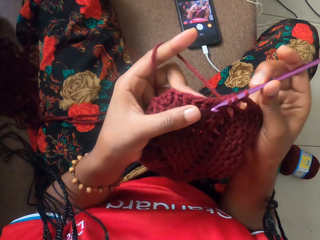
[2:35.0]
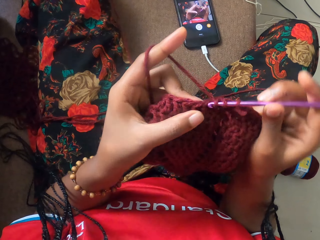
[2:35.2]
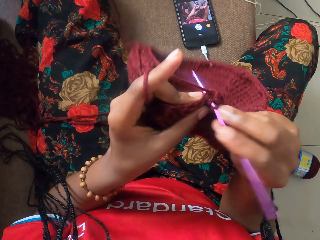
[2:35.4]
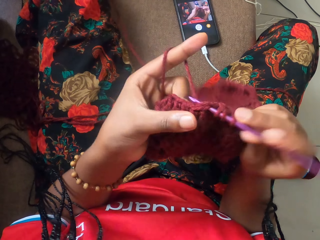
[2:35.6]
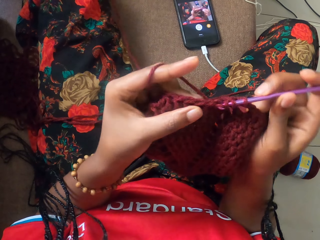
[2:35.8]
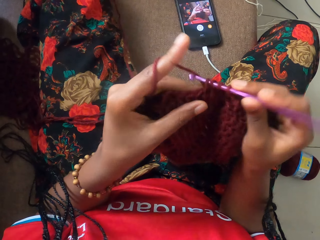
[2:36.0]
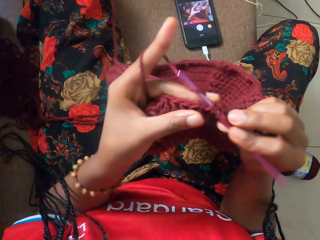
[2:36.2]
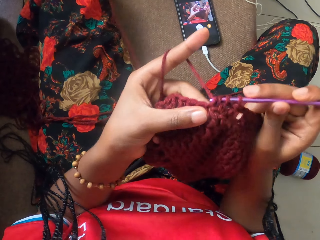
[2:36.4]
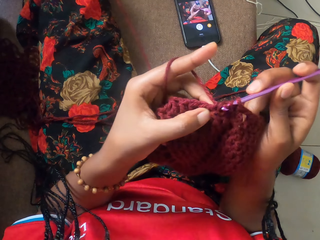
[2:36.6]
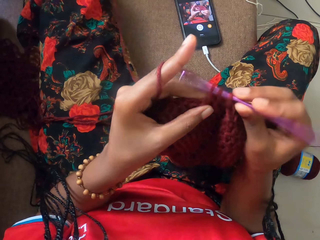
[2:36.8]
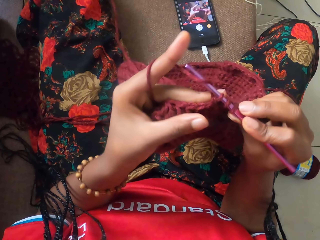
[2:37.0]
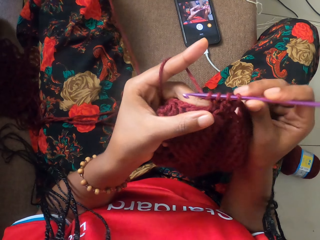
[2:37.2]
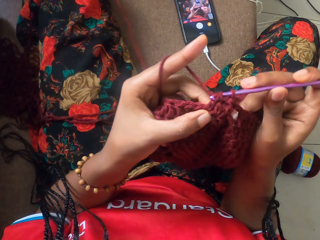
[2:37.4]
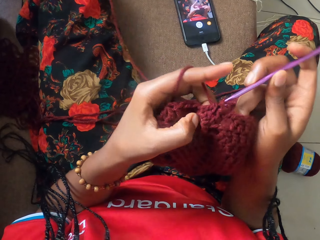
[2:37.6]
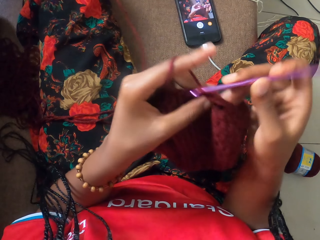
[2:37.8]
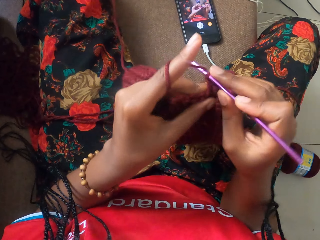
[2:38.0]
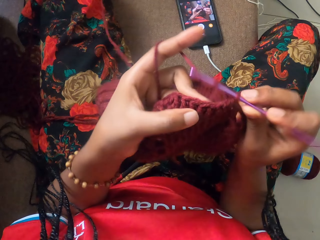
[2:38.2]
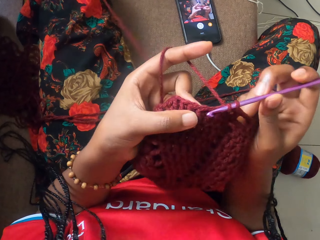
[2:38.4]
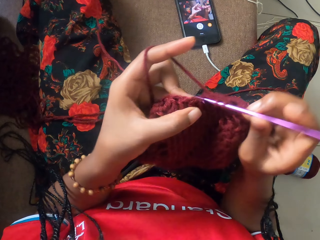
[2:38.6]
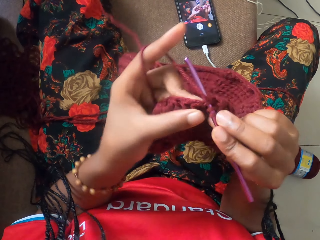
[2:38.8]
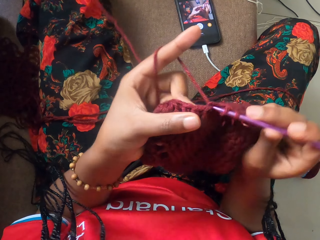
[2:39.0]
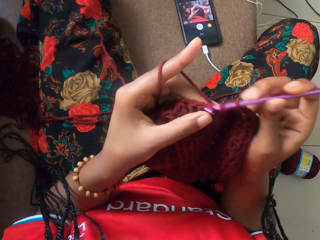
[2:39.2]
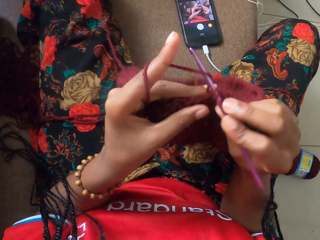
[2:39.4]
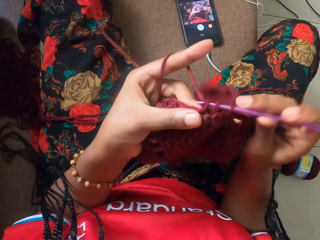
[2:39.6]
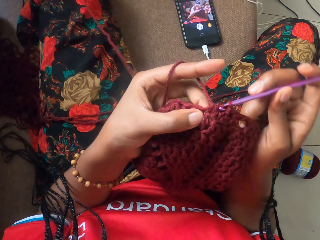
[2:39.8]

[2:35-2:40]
The camera wearer knits with a thread and a knitting needle.

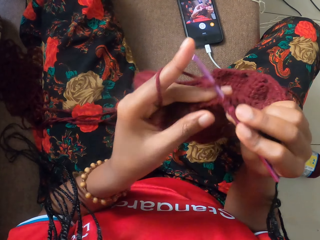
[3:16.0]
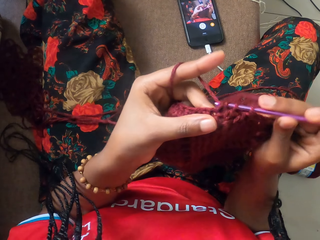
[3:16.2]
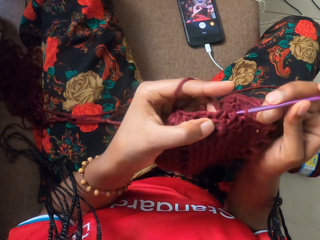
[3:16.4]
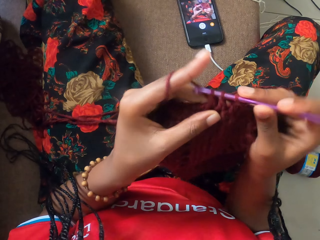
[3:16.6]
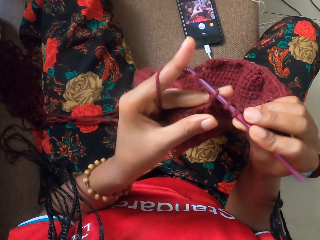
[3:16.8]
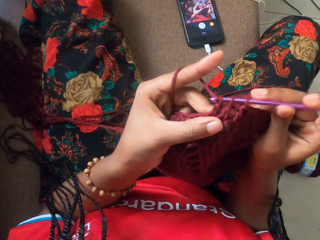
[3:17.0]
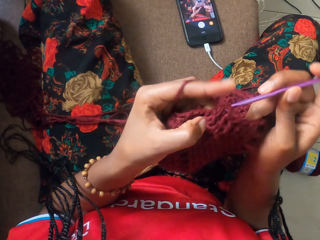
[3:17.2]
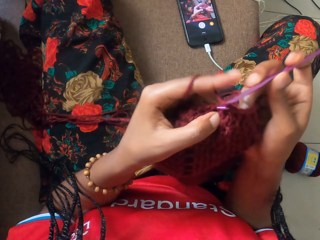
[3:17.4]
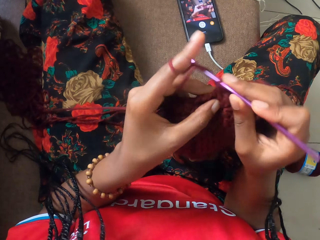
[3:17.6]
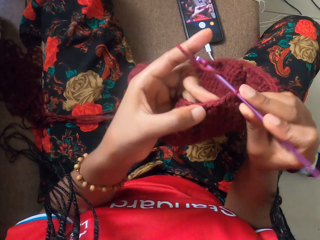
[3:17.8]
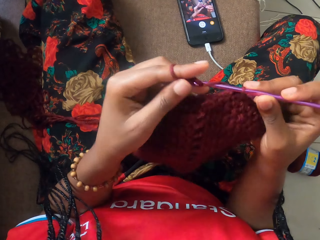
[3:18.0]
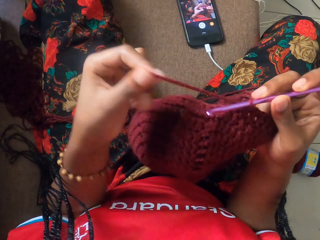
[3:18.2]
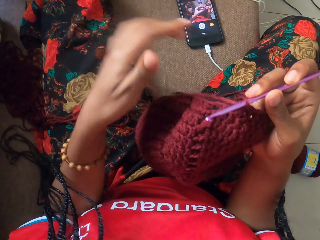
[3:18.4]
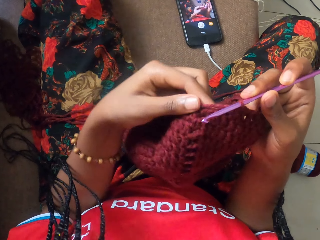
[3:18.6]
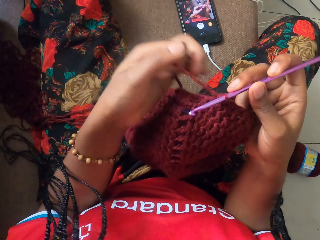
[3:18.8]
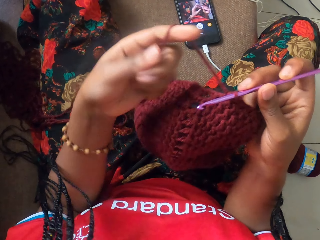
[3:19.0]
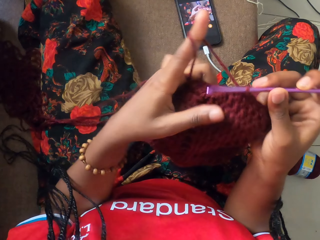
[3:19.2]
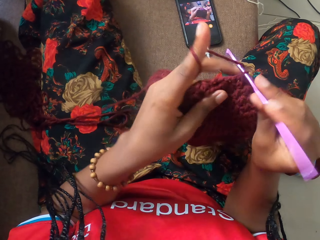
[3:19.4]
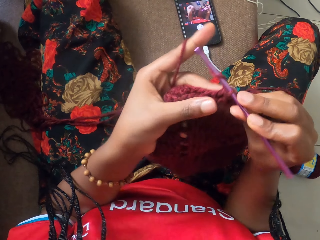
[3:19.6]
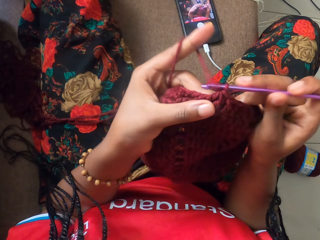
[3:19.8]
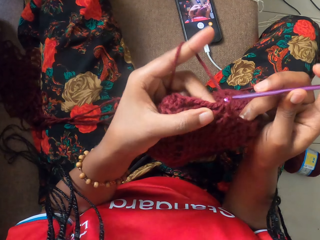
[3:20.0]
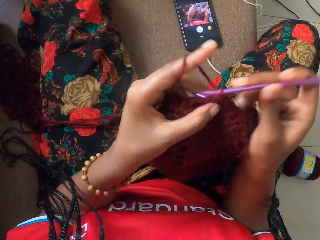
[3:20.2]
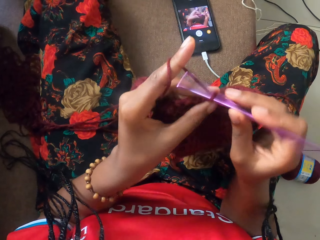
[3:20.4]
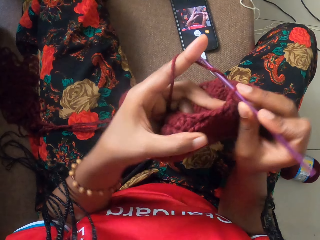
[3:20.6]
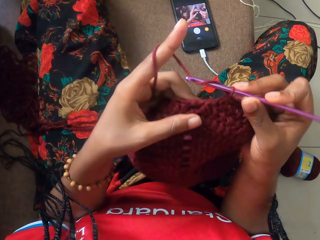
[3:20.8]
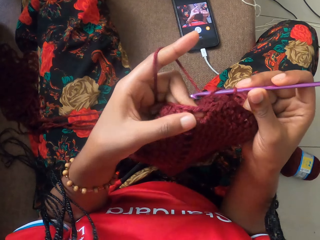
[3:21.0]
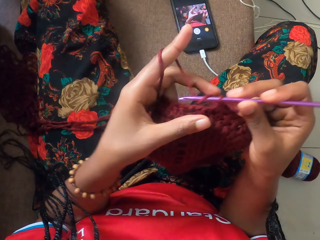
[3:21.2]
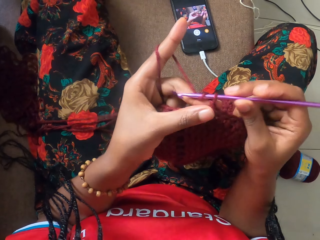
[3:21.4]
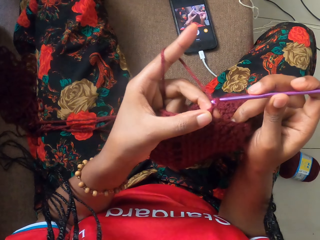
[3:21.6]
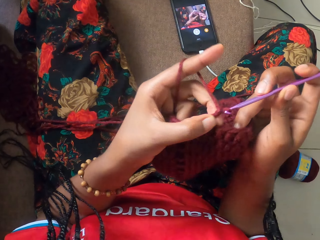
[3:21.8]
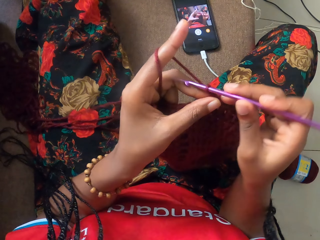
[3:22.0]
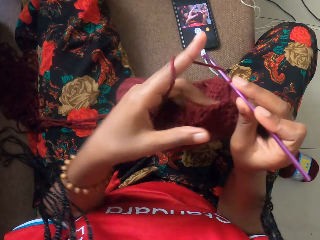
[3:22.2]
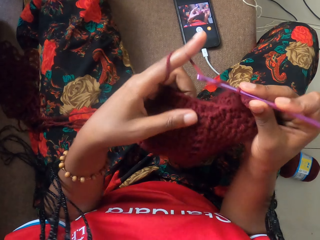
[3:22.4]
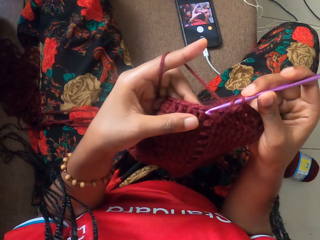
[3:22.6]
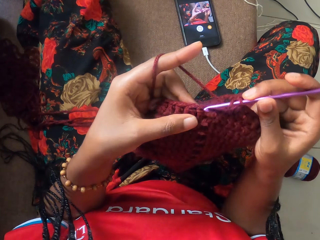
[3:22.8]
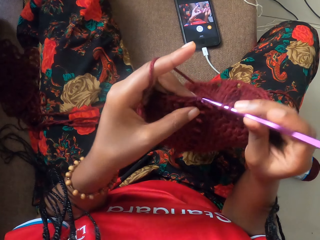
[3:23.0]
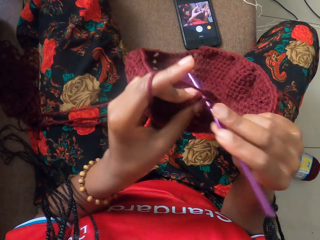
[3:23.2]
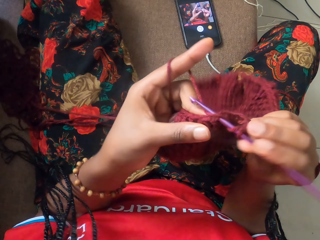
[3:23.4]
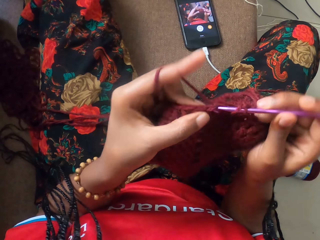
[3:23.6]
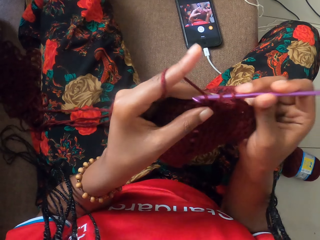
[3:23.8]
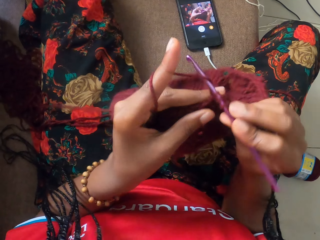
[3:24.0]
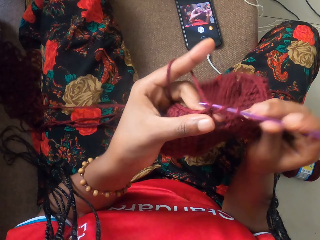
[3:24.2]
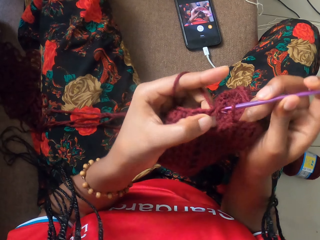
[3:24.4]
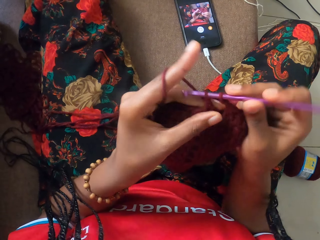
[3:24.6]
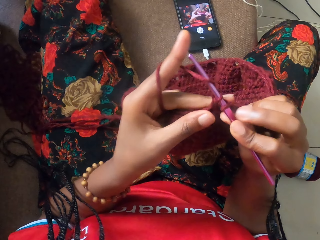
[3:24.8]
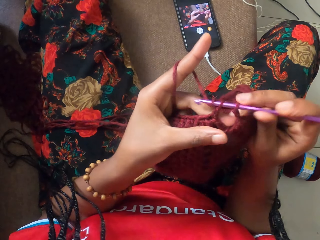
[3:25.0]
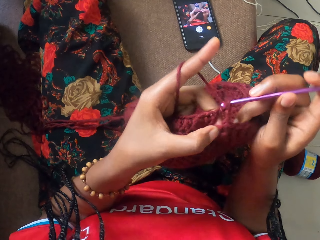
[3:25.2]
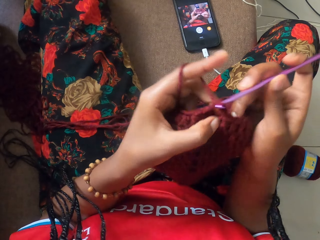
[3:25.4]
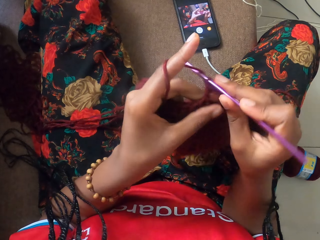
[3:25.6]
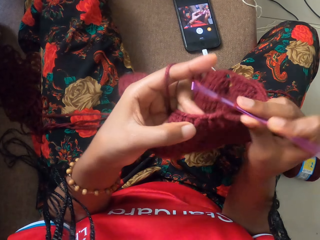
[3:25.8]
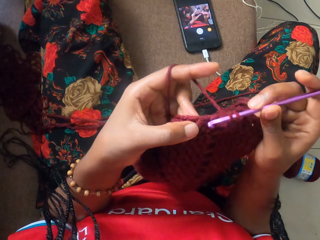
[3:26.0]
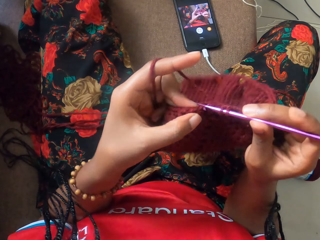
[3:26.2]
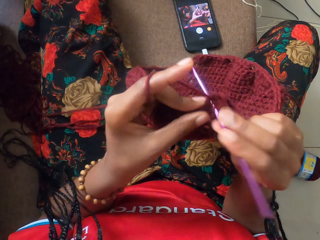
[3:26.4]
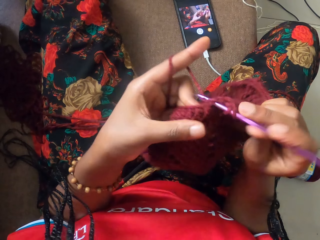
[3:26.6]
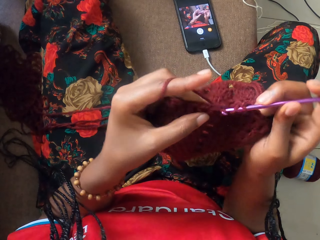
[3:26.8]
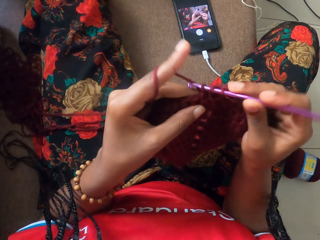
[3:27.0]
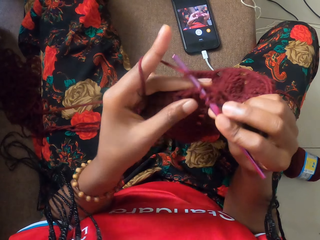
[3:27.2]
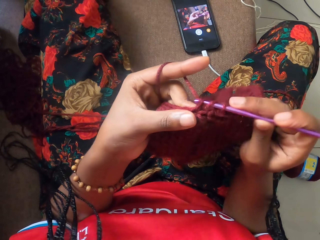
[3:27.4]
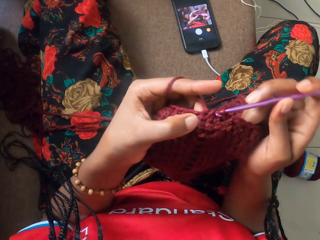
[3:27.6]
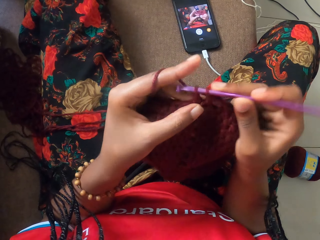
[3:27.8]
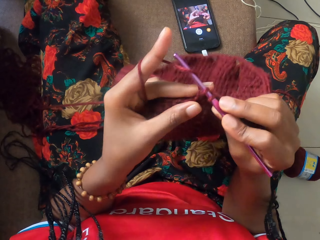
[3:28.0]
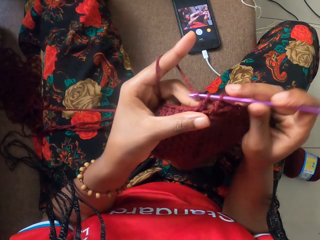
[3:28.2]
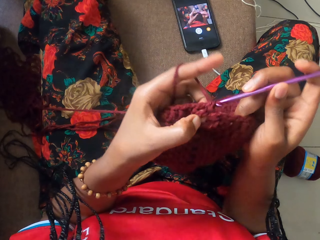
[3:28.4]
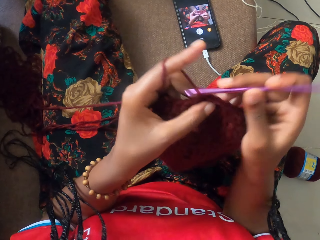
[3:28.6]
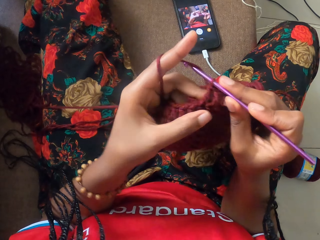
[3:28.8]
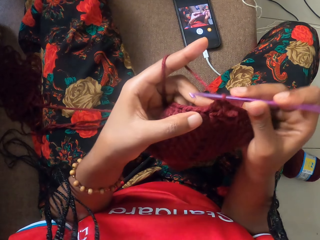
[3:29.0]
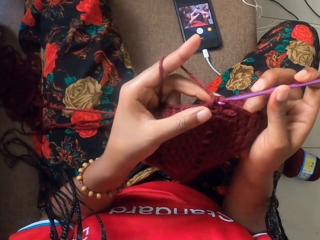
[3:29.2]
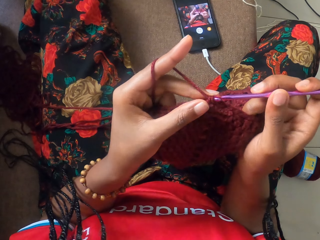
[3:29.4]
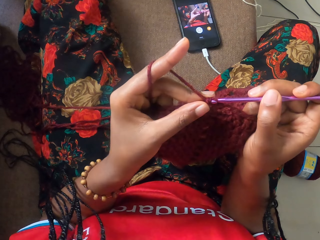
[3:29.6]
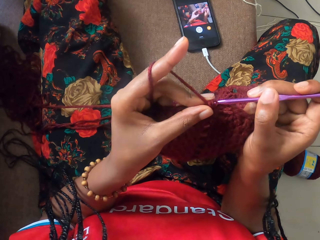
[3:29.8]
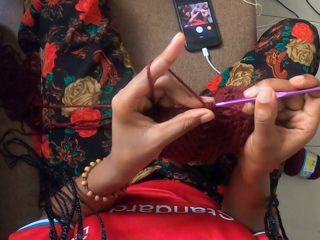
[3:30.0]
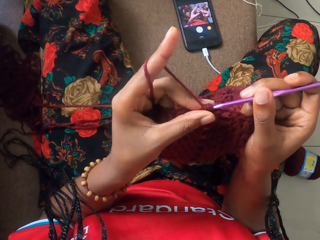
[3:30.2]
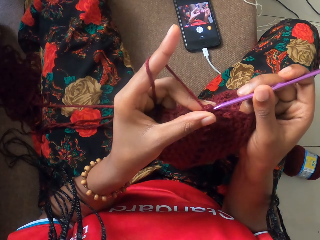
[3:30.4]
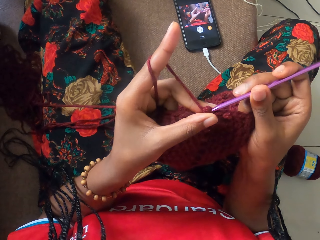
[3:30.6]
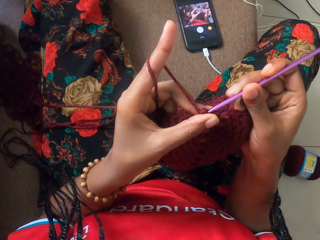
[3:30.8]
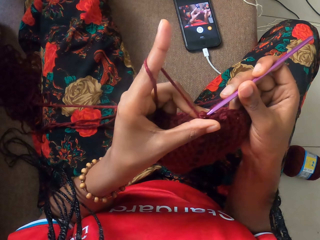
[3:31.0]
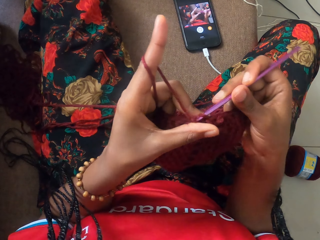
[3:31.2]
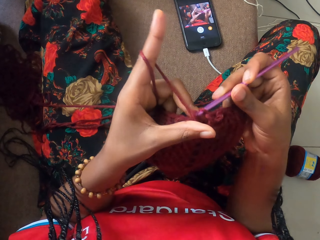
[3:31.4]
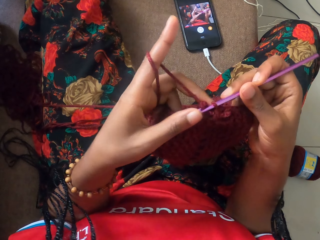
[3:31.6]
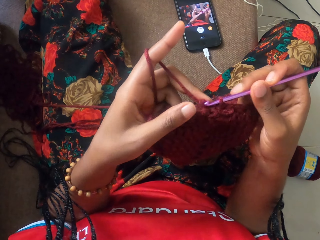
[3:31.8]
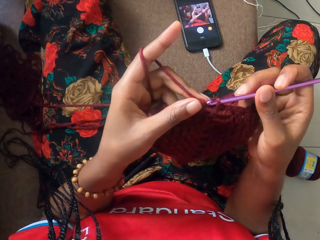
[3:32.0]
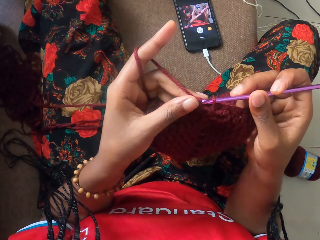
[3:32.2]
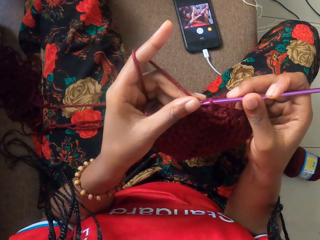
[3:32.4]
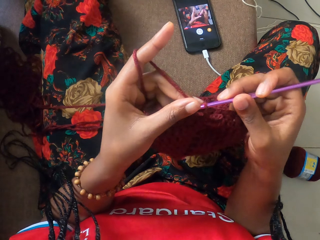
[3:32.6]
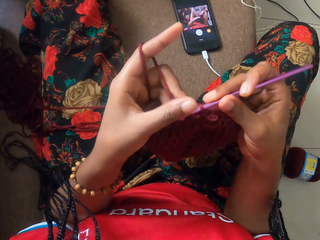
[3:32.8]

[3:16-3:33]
The camera wearer adjusts the wool with her left hand. She crochets the wool with the crochet hook in her right hand.
